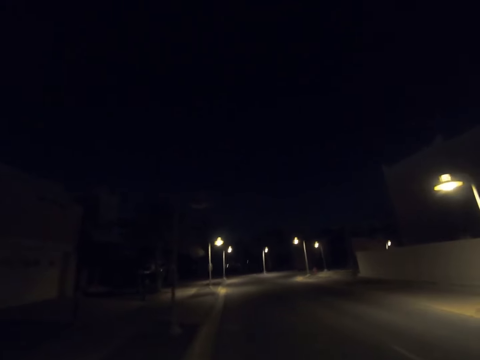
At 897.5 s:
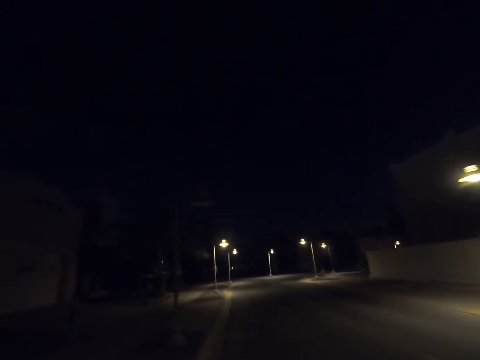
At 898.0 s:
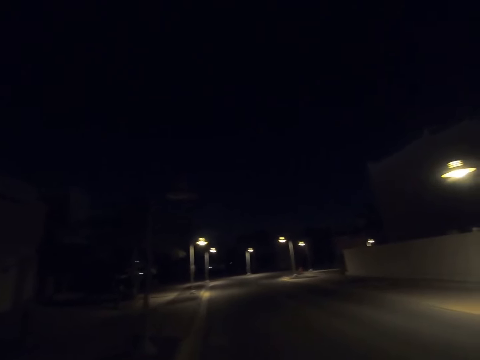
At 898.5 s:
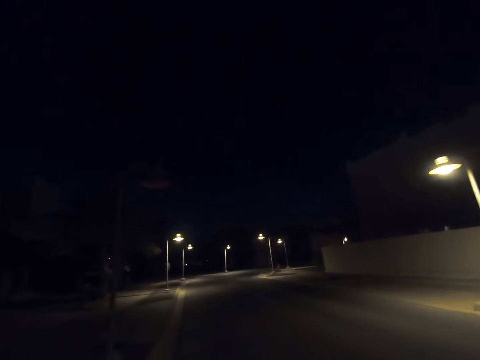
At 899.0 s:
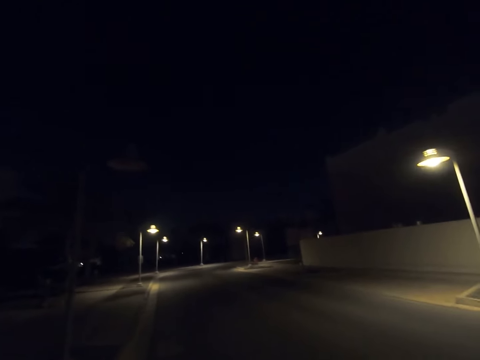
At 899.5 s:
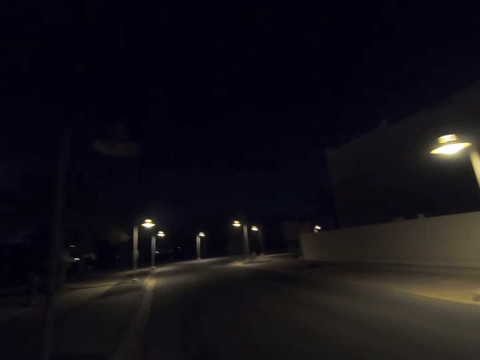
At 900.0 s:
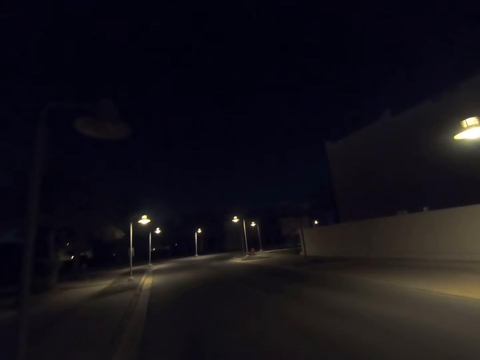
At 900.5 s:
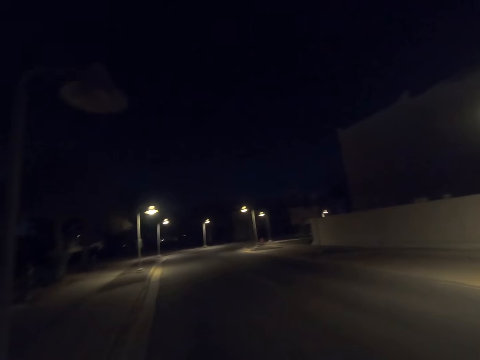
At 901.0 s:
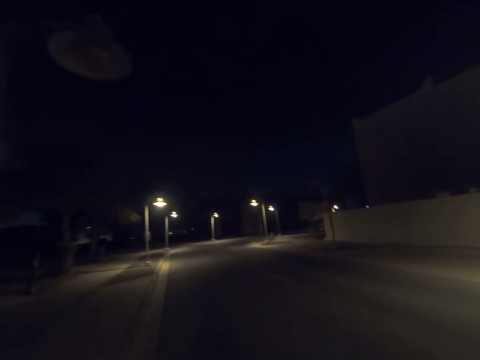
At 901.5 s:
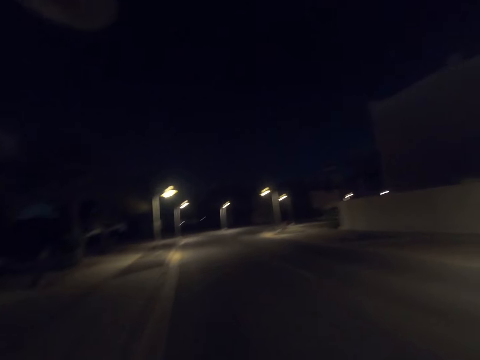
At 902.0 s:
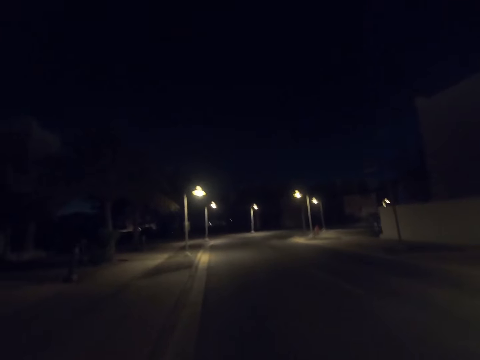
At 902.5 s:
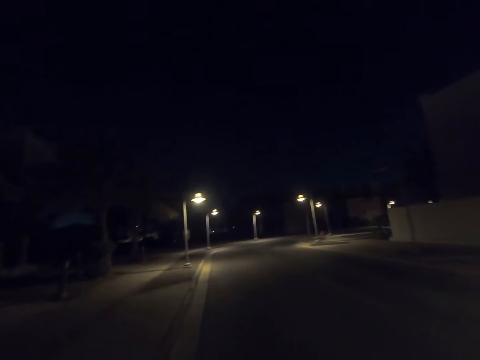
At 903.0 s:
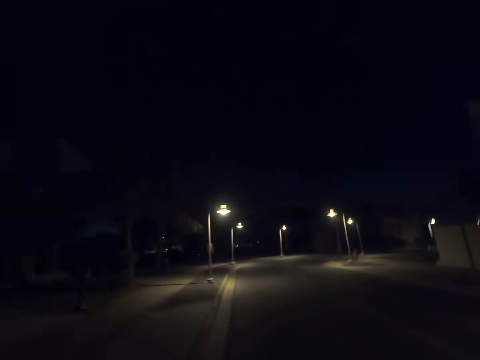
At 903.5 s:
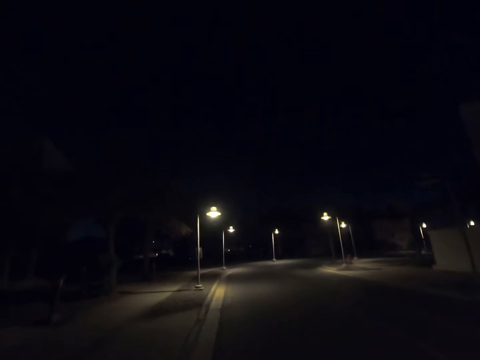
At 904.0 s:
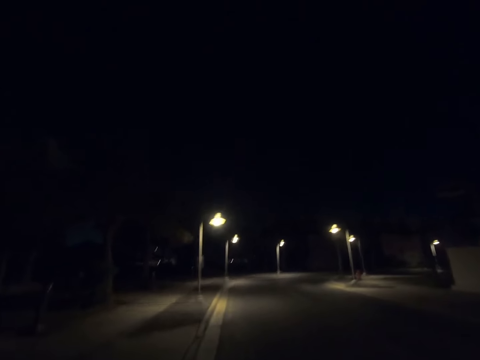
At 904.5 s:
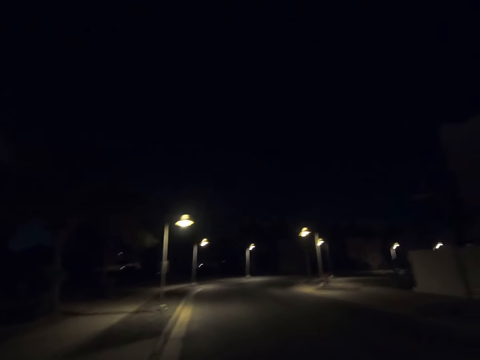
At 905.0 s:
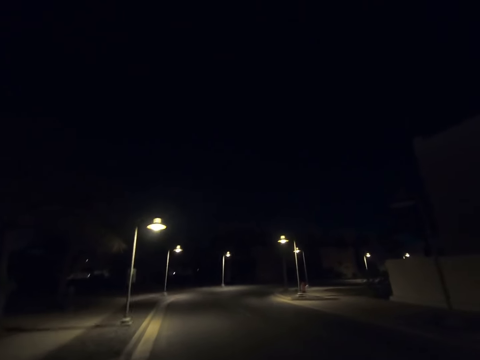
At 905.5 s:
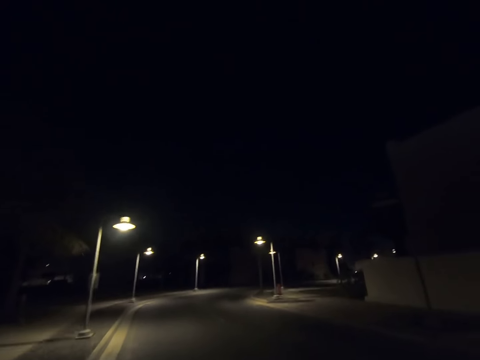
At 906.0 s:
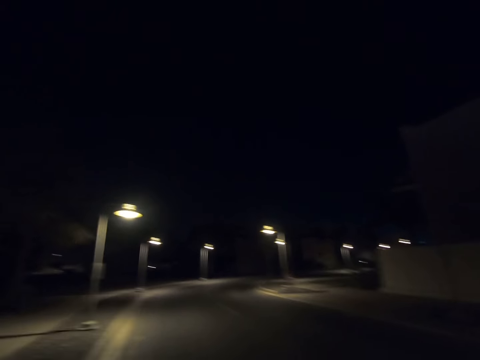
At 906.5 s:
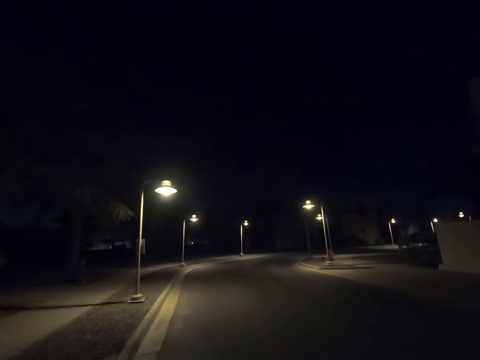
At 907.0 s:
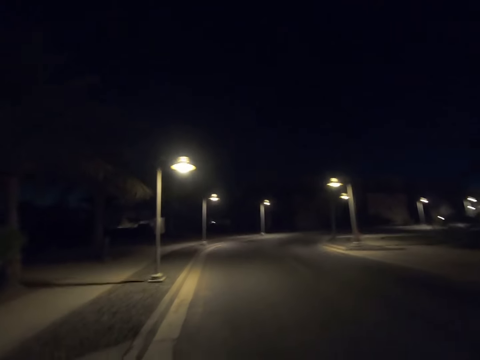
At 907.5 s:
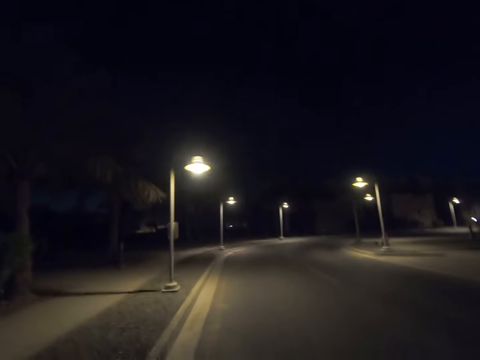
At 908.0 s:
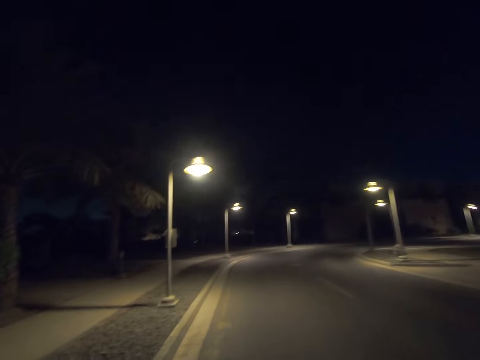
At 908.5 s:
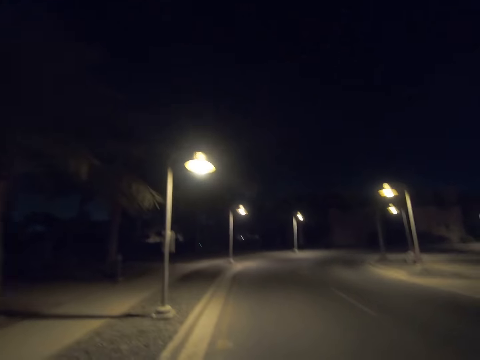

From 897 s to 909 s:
The camera wearer walks past a street light pole.

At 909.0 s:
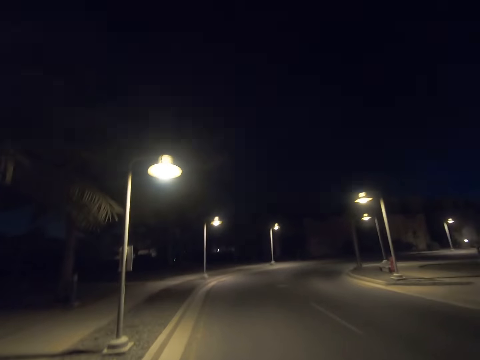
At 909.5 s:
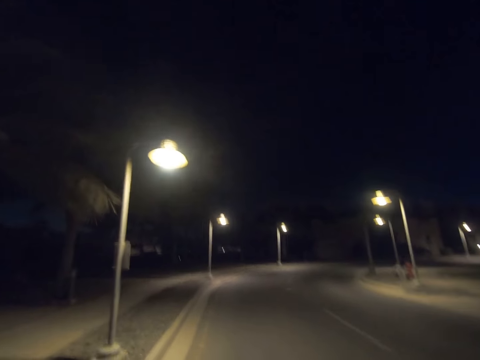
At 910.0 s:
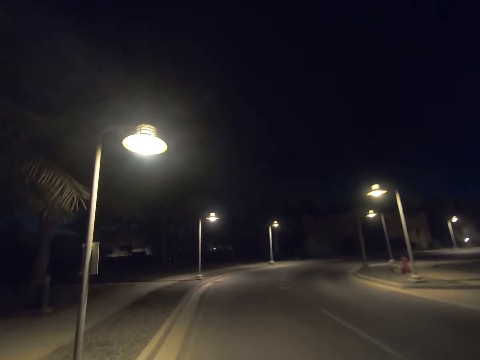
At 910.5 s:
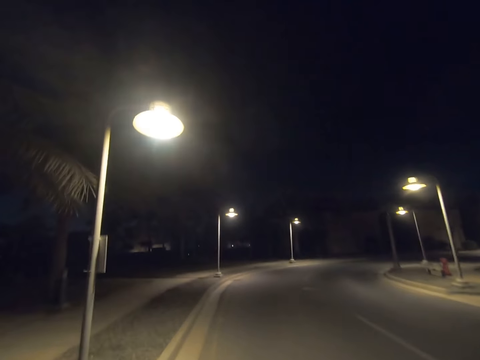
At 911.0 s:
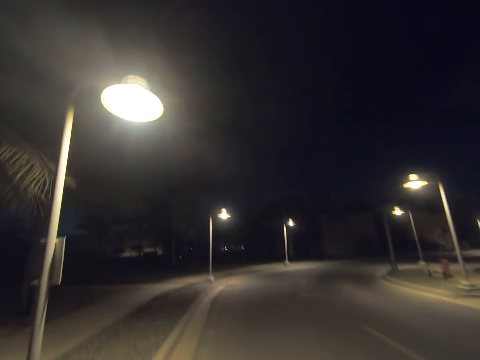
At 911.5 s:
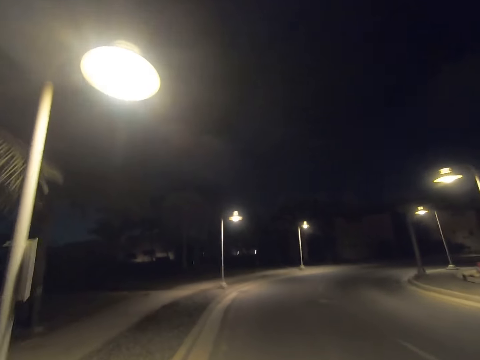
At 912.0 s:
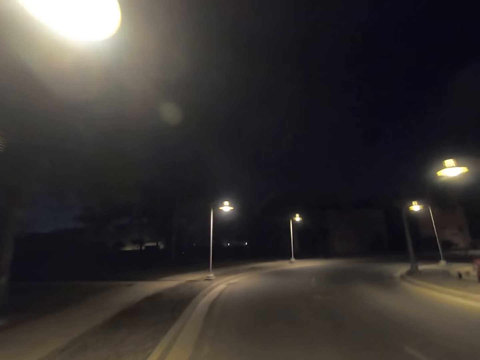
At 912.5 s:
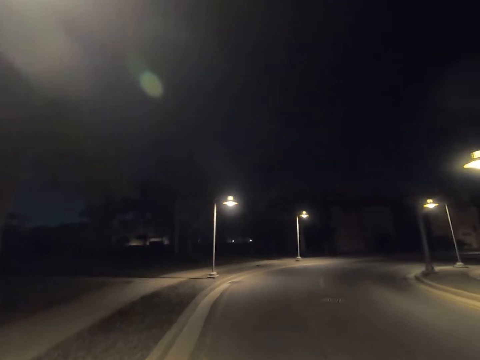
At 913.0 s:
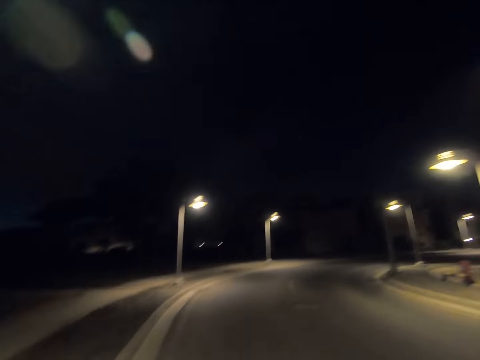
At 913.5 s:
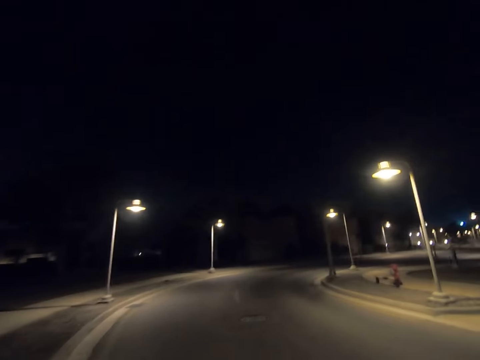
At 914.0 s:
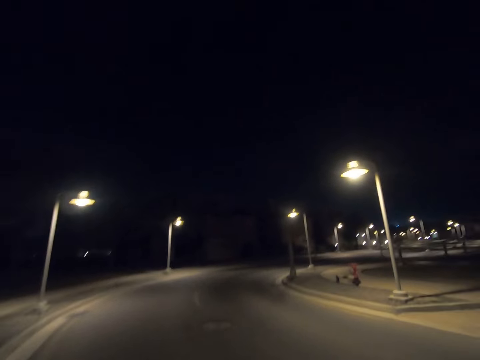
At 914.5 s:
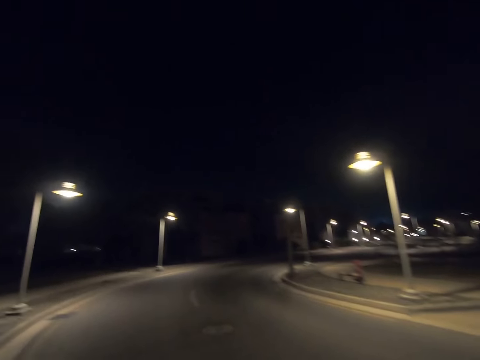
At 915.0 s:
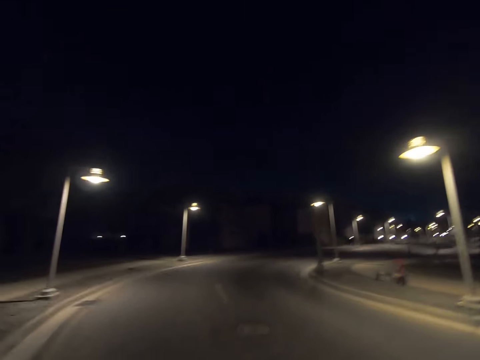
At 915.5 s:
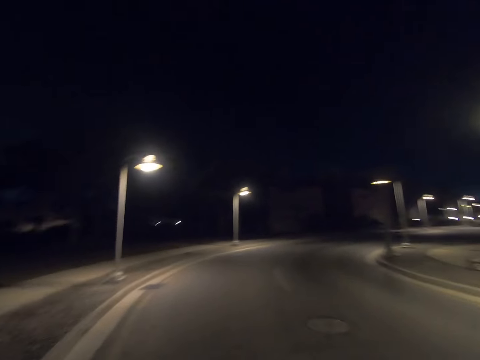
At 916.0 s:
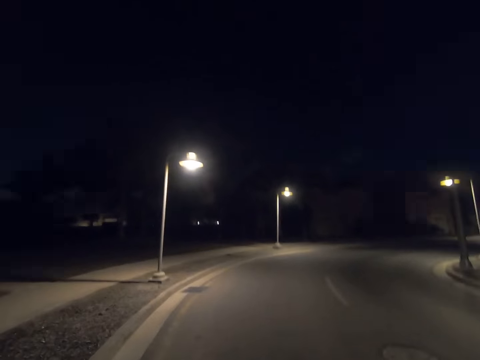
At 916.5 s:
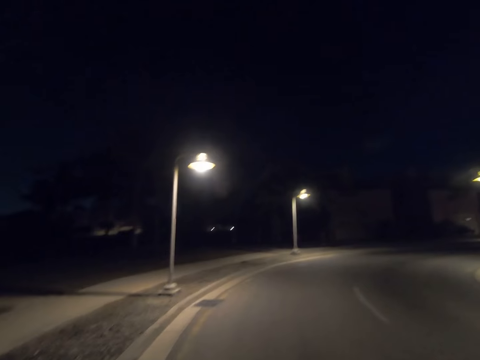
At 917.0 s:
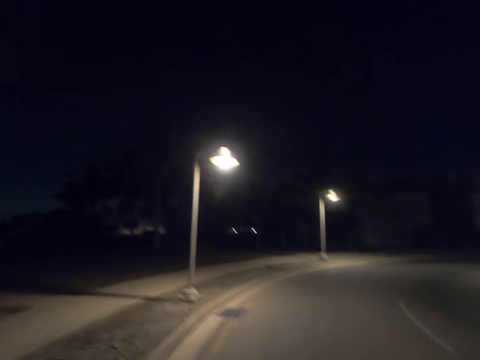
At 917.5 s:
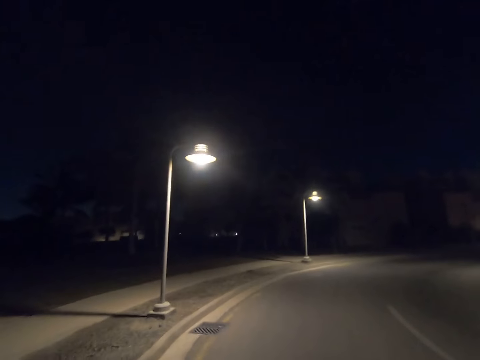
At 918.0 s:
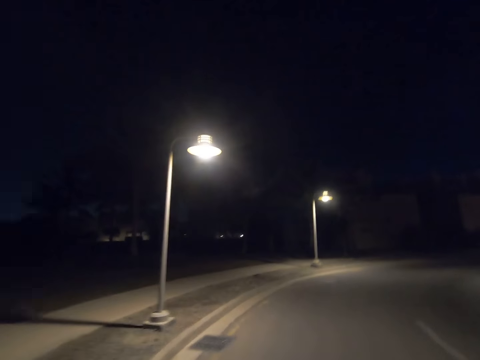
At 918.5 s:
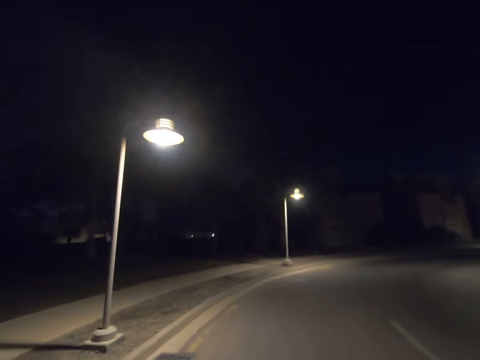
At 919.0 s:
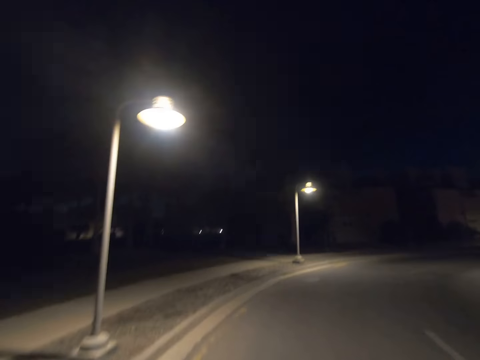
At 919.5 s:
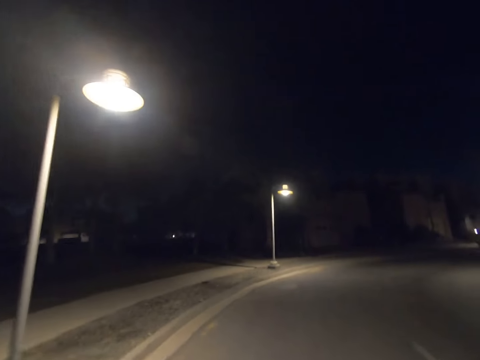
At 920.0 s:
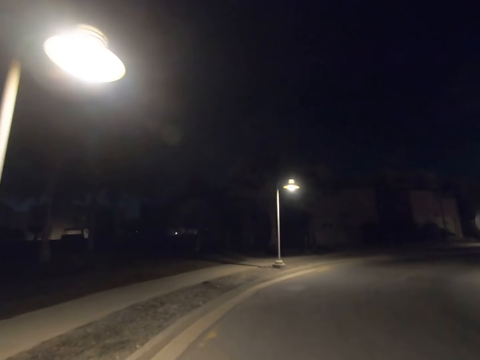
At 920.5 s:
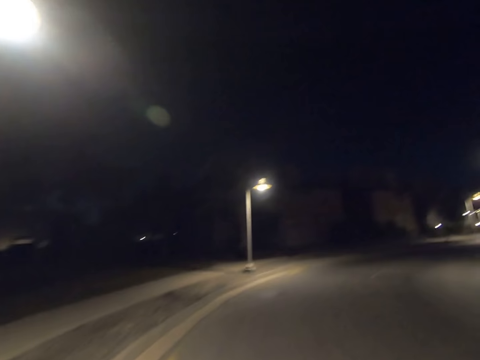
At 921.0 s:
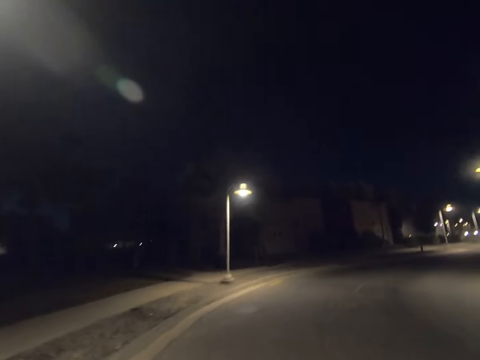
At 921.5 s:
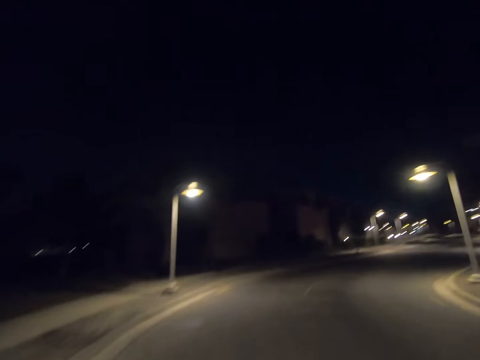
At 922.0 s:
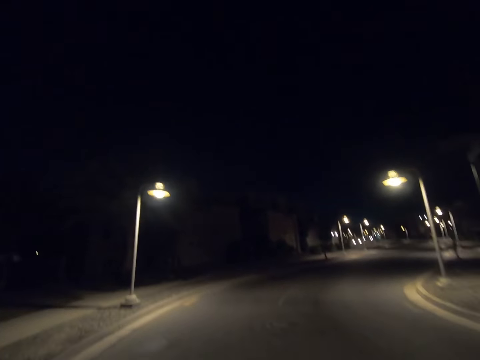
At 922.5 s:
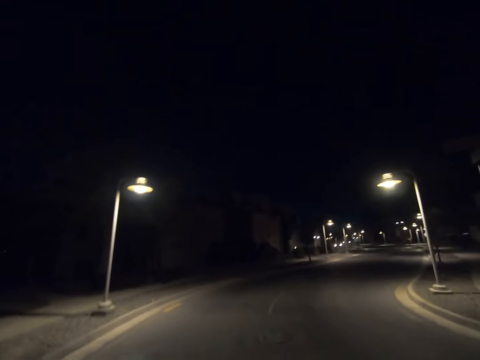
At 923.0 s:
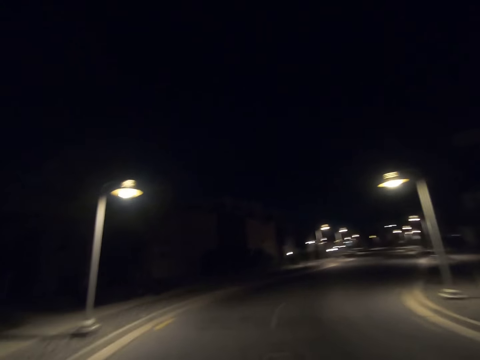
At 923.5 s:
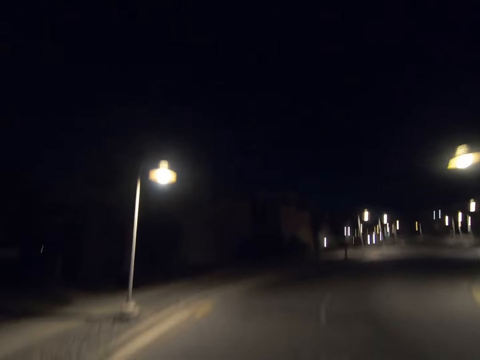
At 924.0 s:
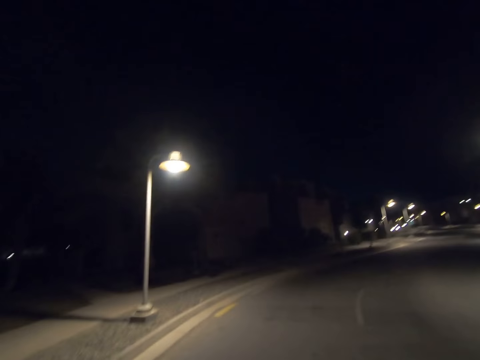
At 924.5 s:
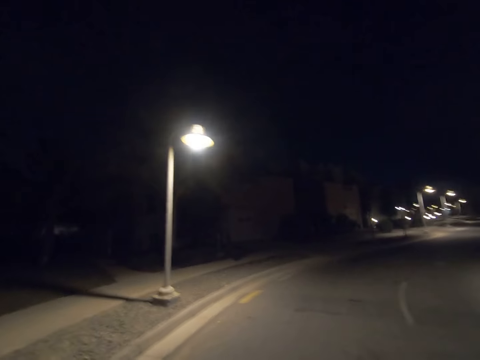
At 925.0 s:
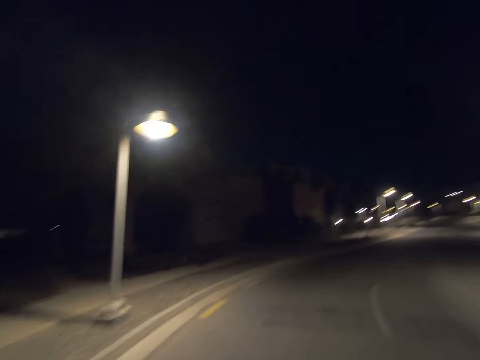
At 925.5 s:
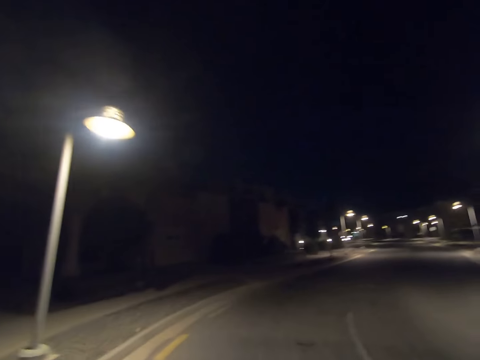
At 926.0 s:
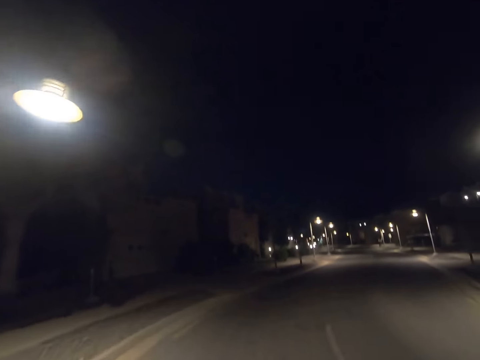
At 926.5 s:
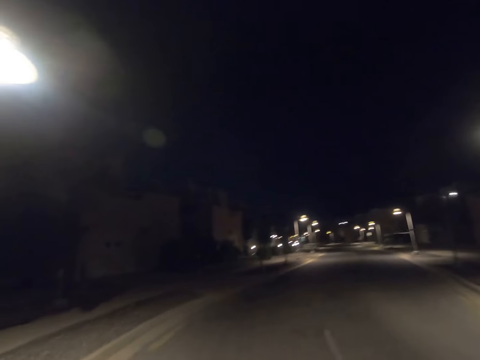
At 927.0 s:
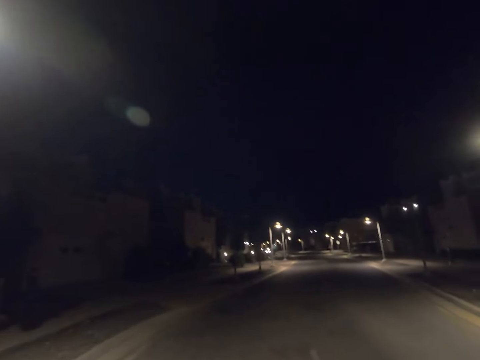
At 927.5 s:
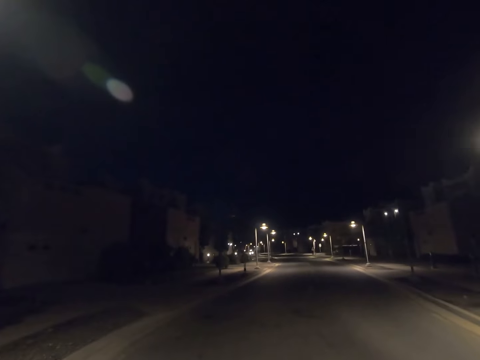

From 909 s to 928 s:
The camera wearer walks past a street light pole repeatedly.
